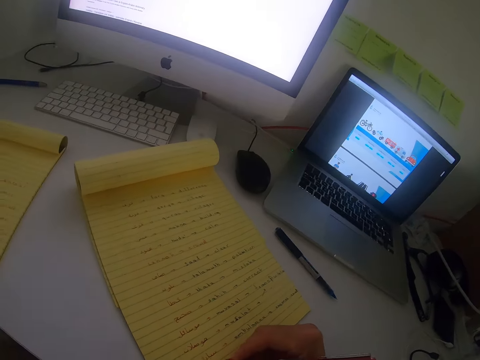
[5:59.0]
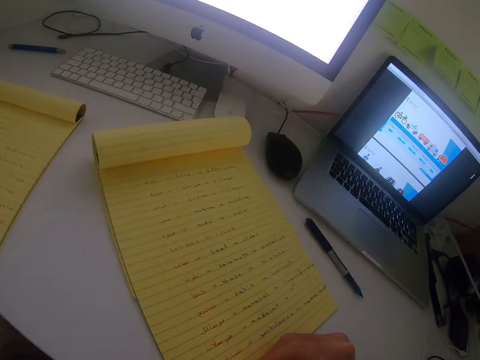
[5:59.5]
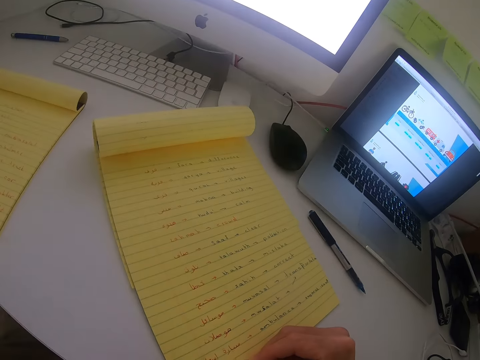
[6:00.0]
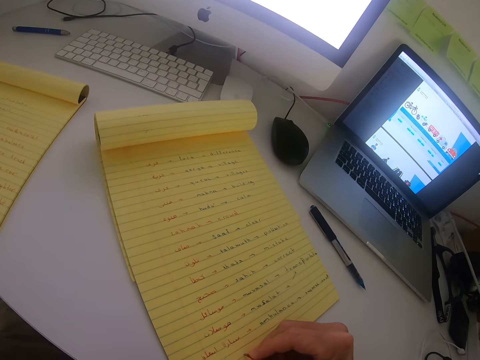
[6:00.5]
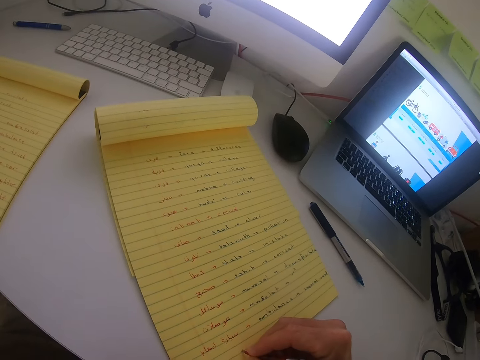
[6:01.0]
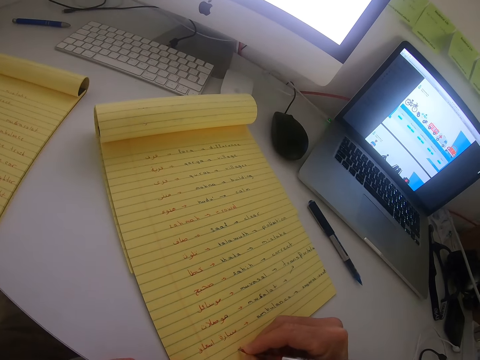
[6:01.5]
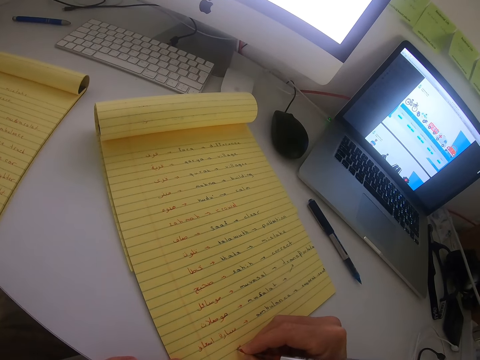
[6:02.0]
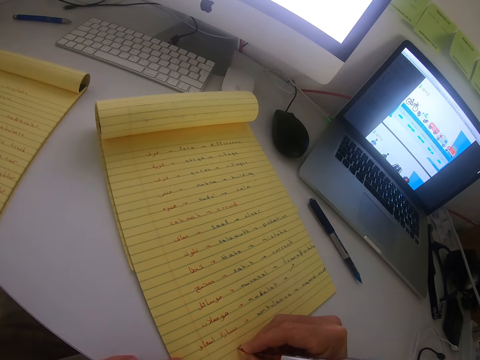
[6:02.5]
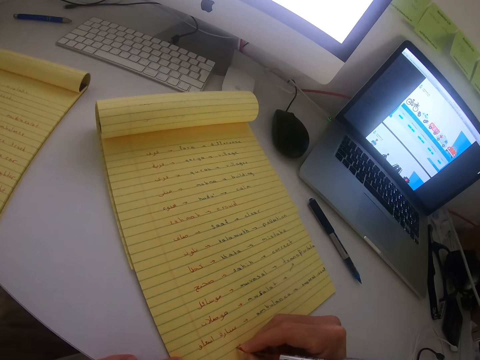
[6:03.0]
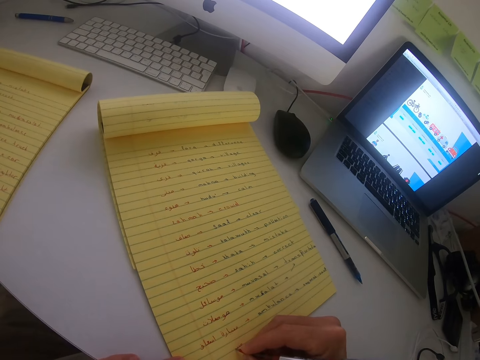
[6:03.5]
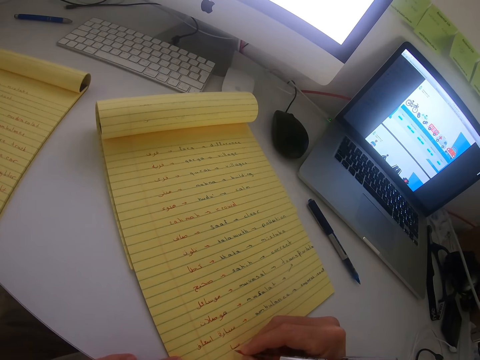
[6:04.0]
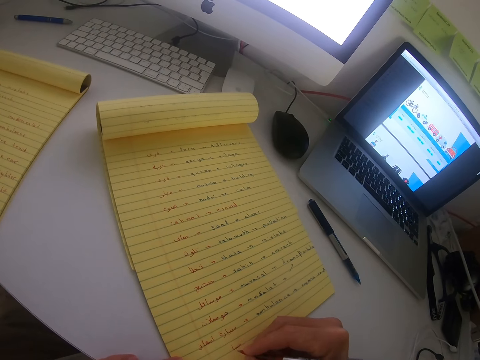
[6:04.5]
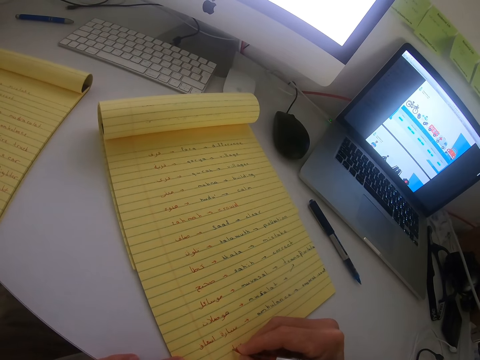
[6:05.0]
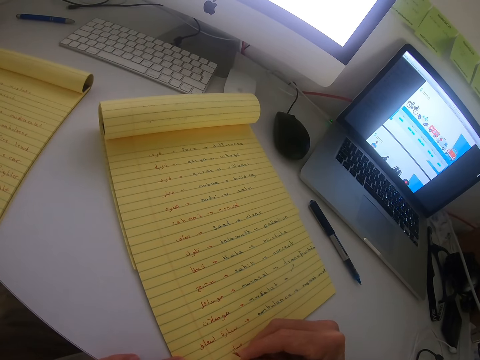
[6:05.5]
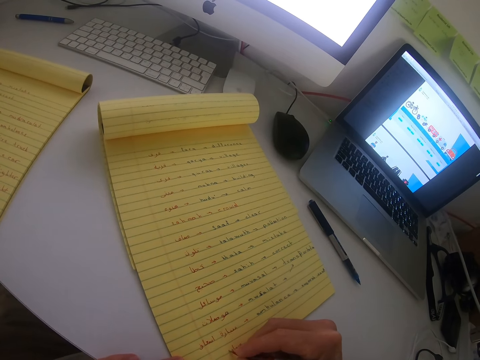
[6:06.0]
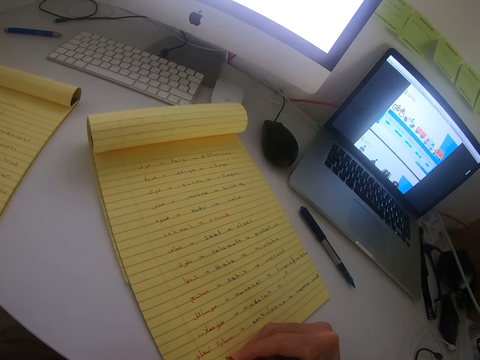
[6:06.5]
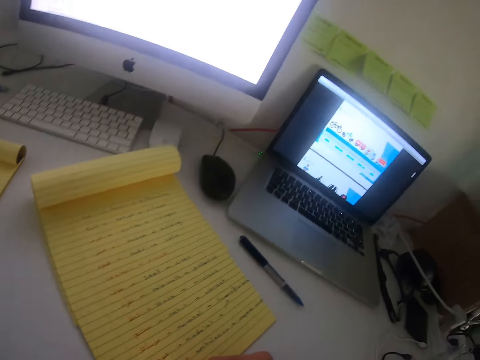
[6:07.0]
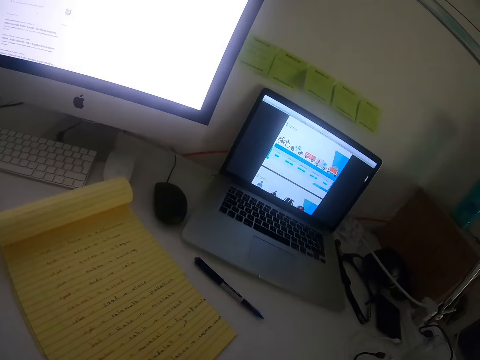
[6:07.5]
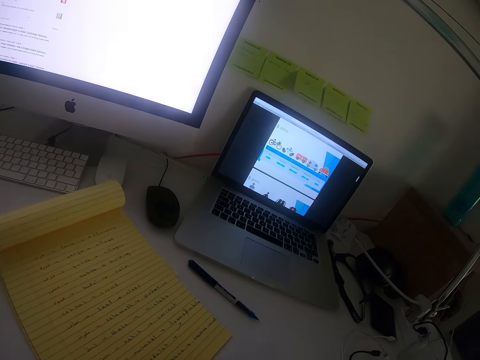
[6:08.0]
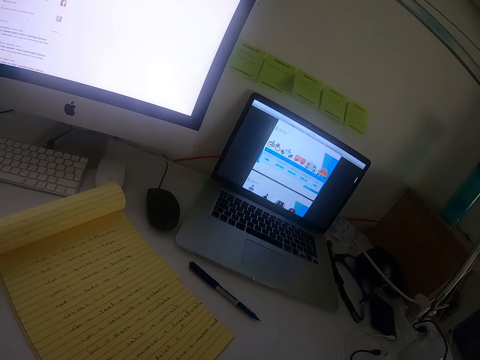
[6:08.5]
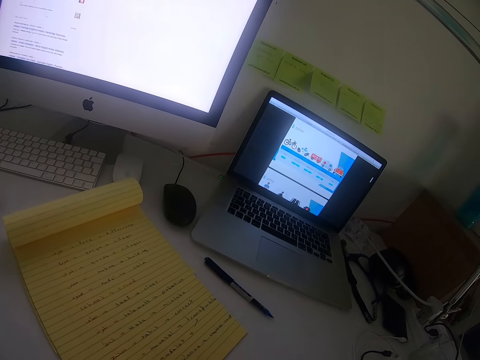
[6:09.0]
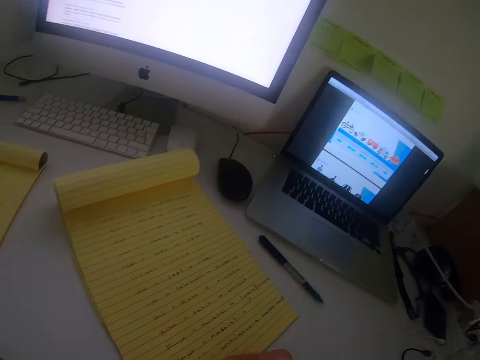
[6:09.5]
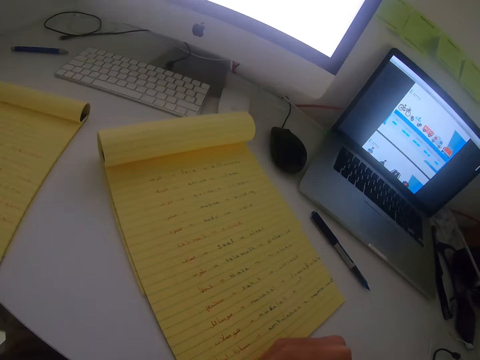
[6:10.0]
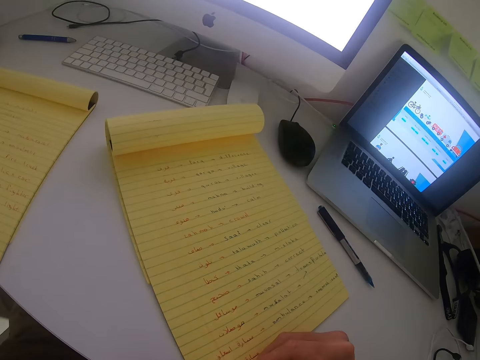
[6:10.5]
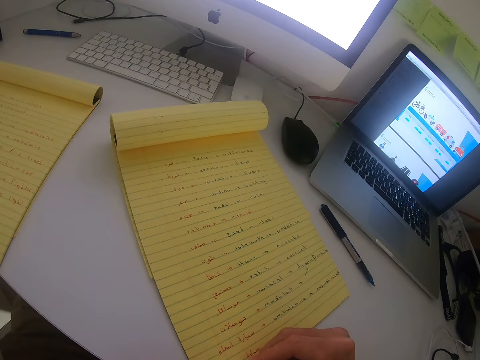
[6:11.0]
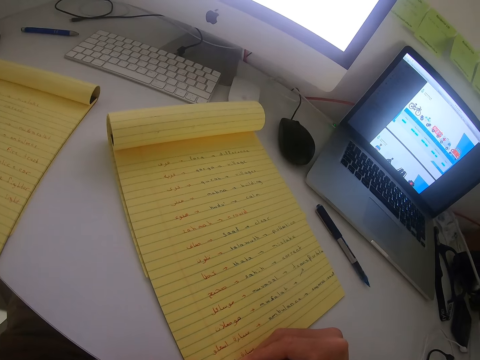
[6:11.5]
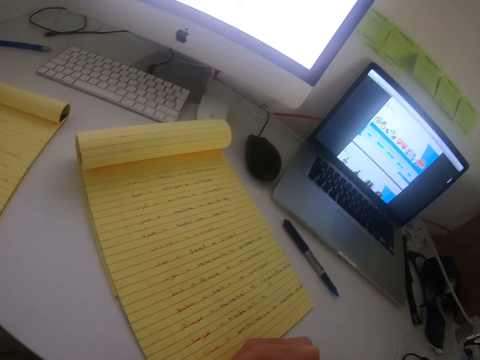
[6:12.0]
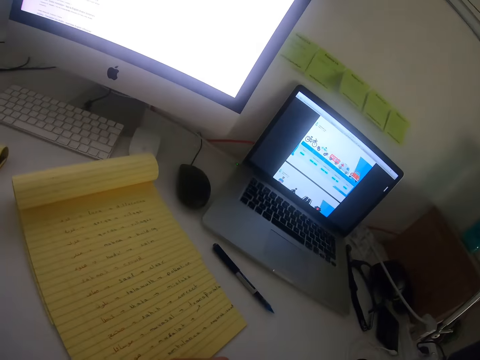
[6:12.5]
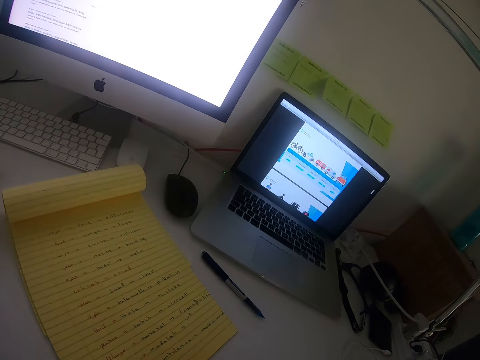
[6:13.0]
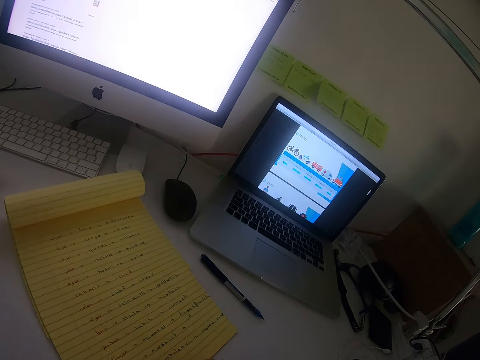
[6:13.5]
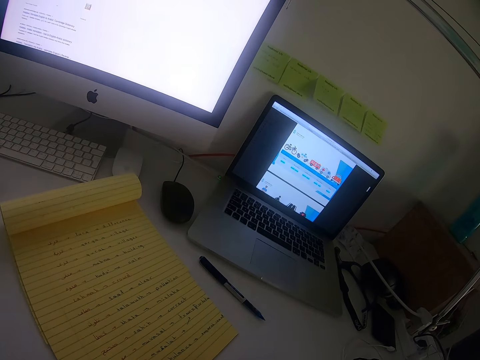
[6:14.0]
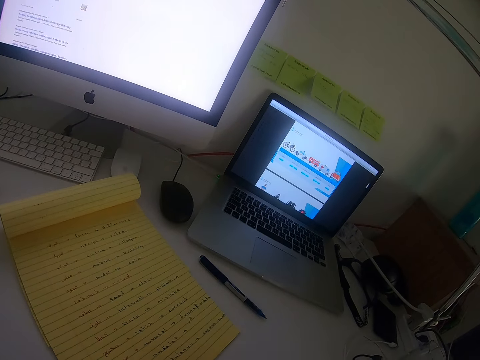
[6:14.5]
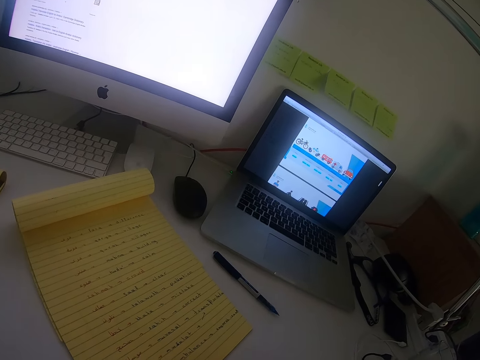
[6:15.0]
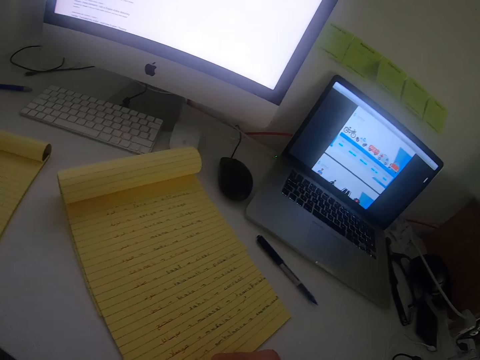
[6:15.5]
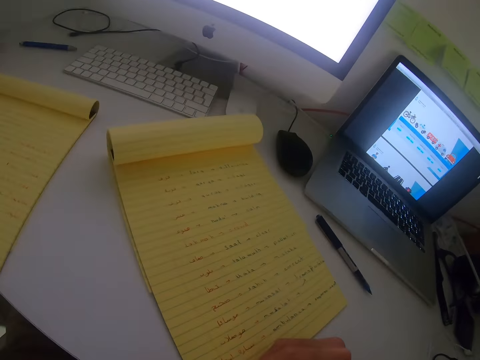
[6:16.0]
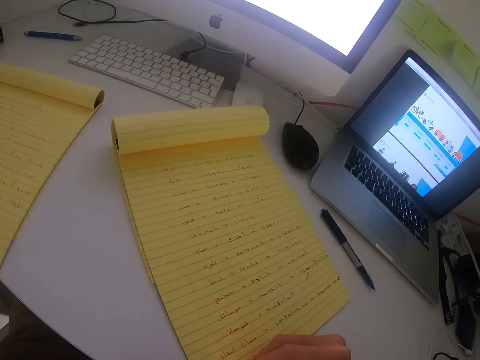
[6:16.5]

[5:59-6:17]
The camera wearer writes with the black pen. They write.

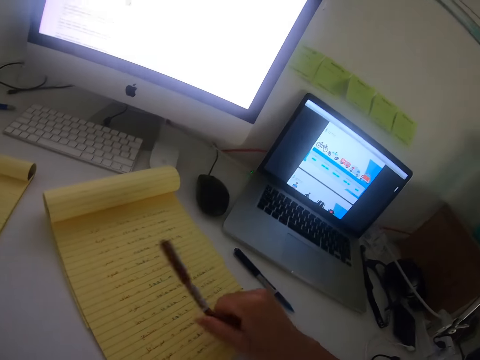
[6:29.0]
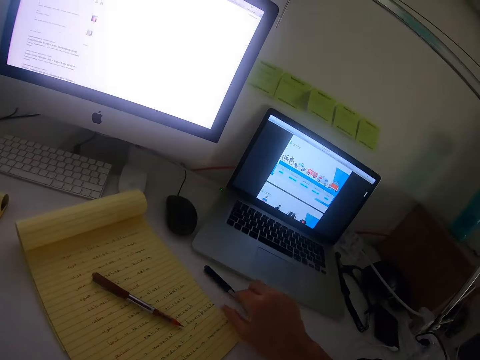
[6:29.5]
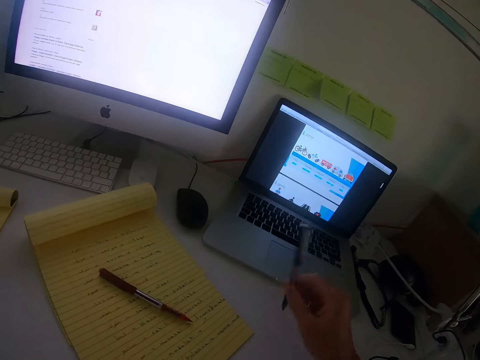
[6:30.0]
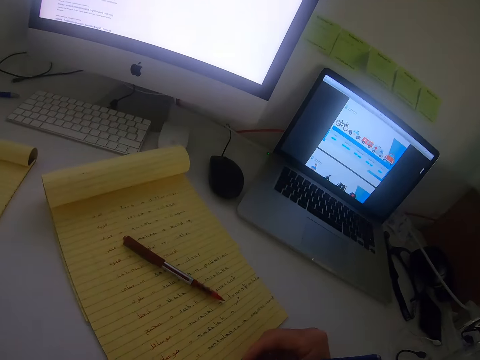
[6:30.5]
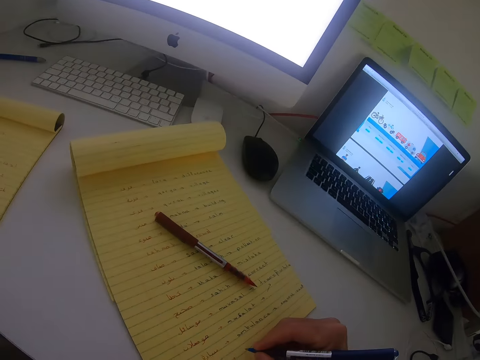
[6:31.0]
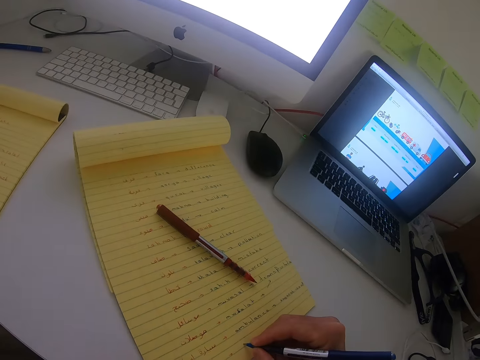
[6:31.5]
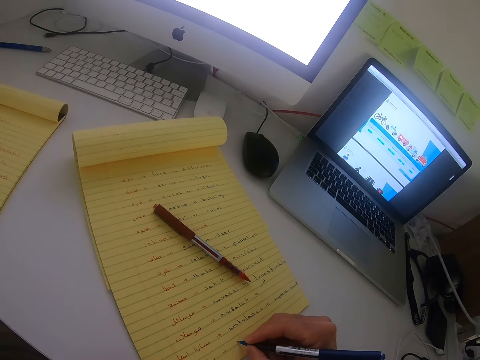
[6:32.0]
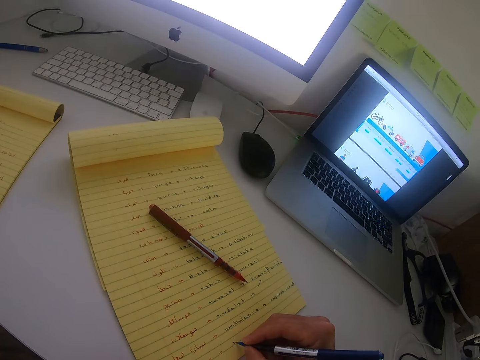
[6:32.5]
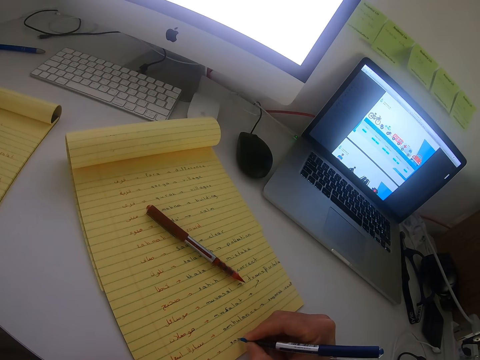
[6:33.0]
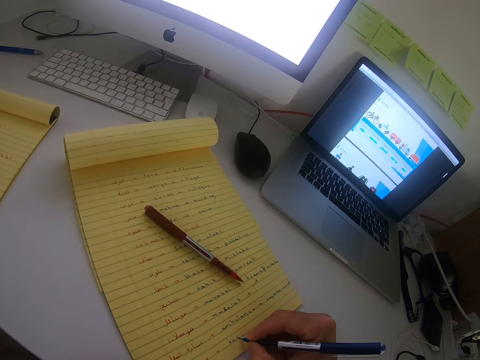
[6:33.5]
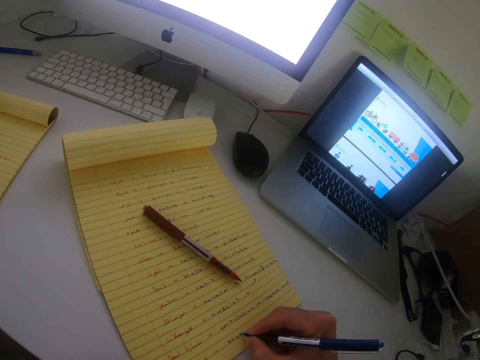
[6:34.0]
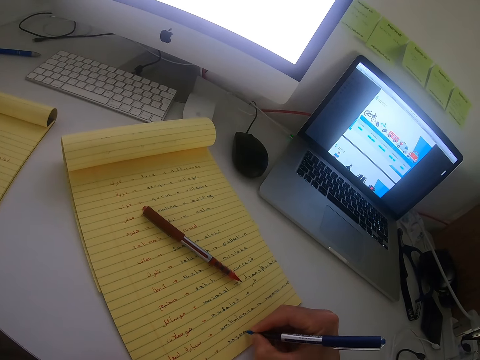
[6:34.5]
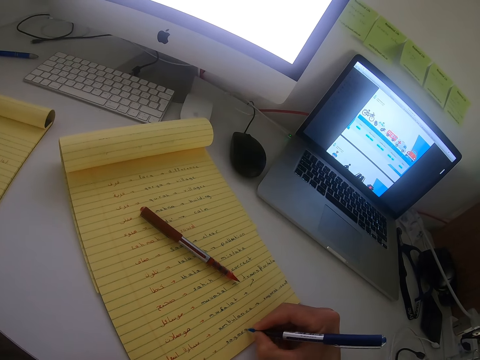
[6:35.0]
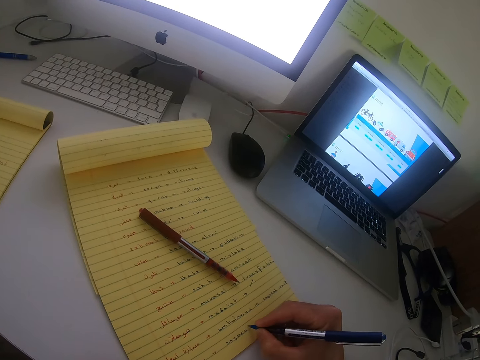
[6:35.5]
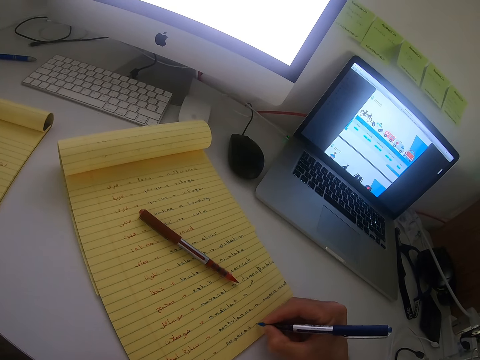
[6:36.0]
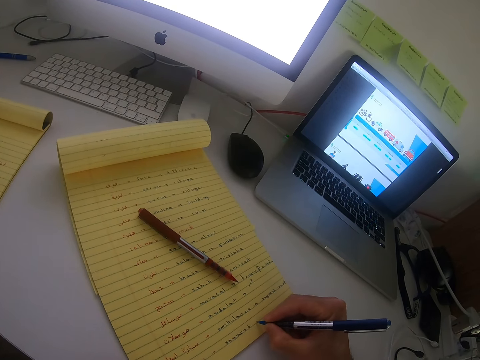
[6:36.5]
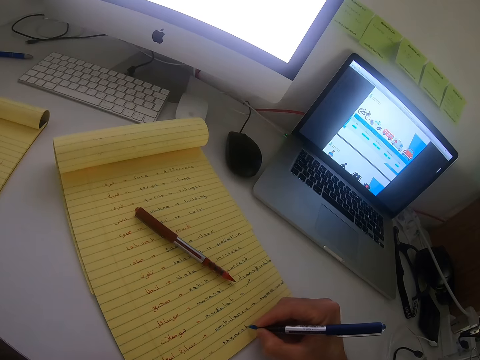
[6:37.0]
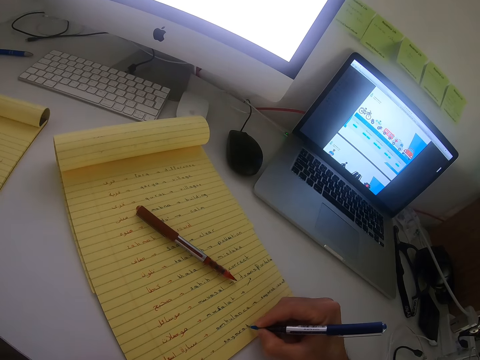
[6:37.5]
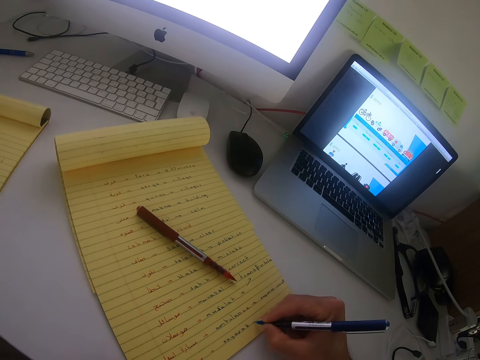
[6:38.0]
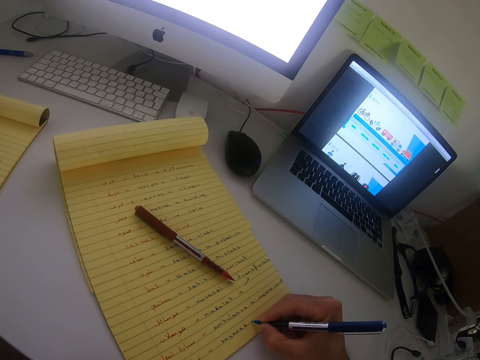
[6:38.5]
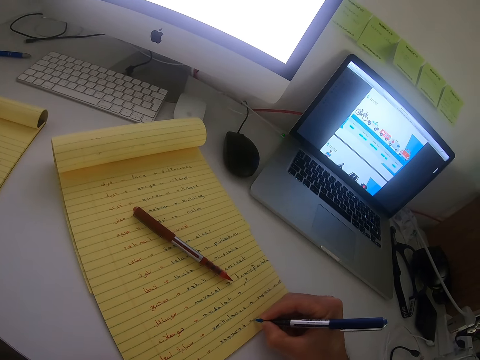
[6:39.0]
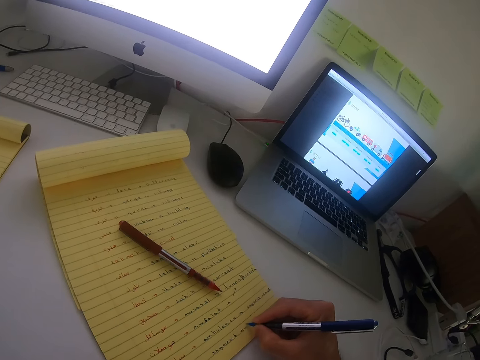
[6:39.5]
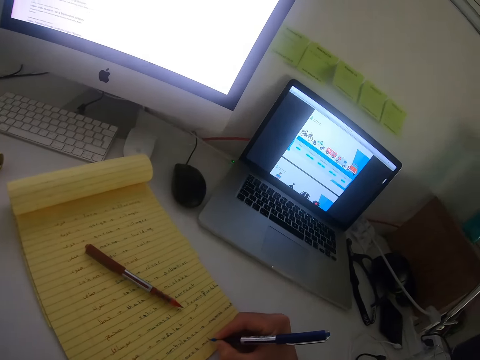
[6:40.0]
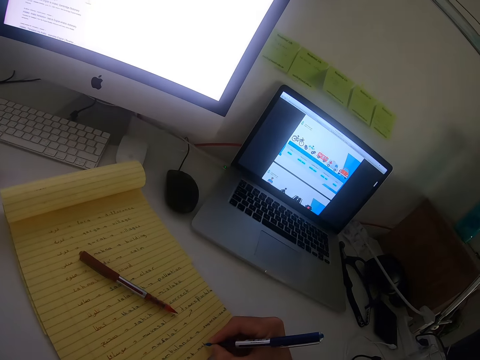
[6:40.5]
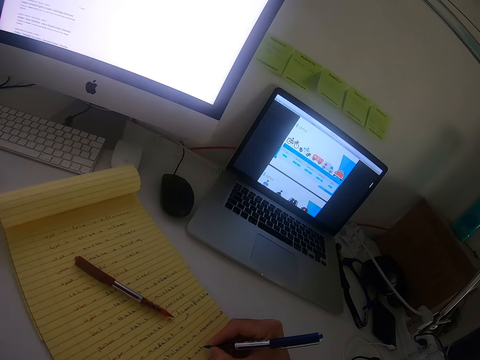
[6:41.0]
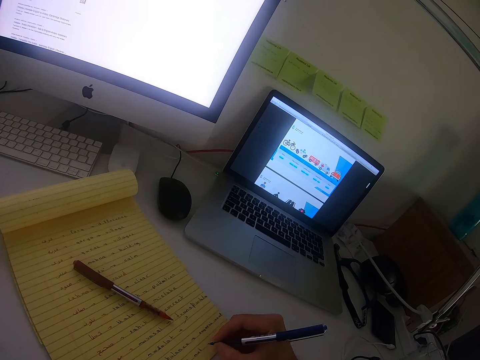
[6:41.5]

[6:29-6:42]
The camera wearer puts down the black or red pen and picks up the blue pen. They write with the blue pen.
